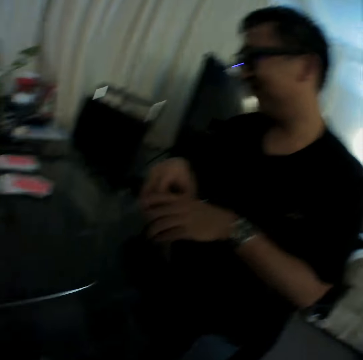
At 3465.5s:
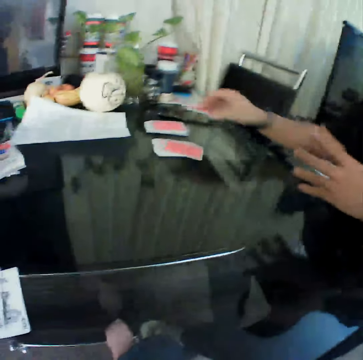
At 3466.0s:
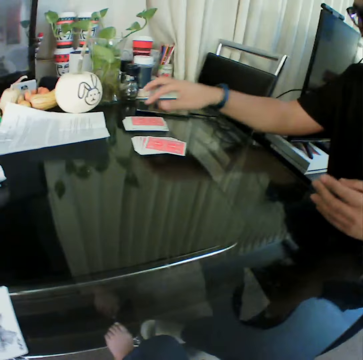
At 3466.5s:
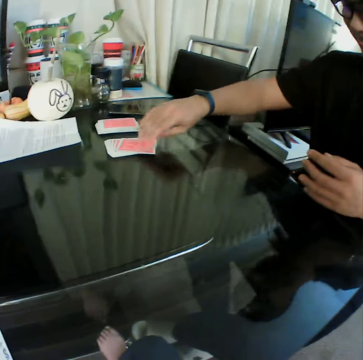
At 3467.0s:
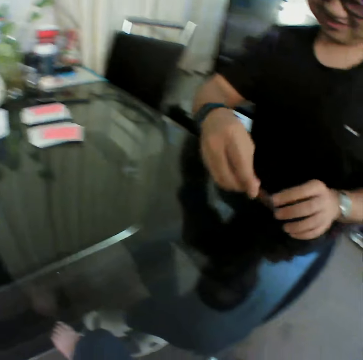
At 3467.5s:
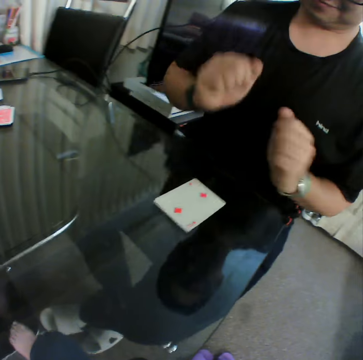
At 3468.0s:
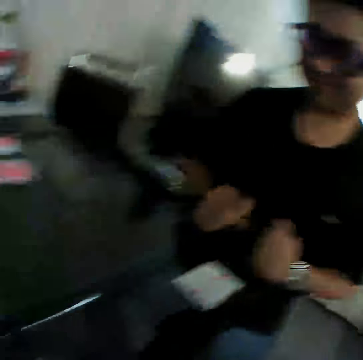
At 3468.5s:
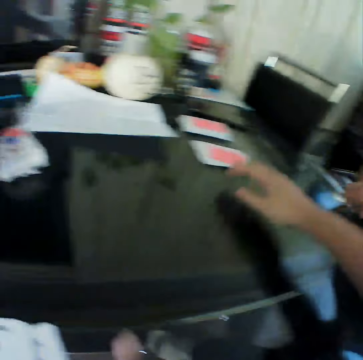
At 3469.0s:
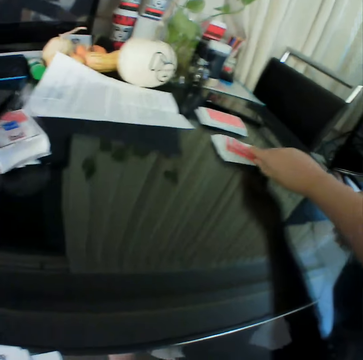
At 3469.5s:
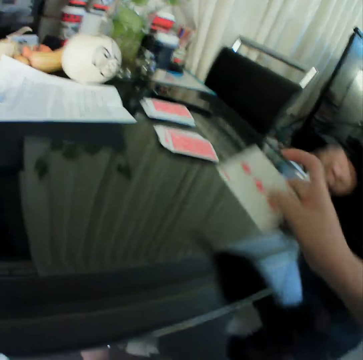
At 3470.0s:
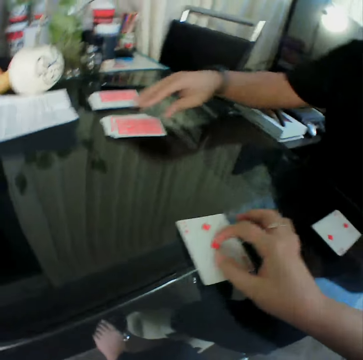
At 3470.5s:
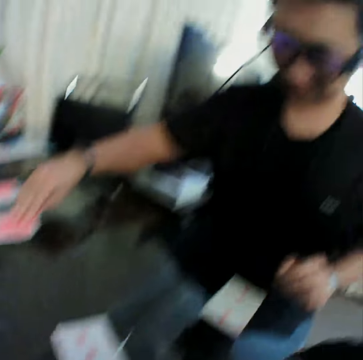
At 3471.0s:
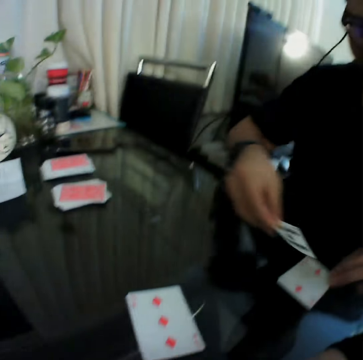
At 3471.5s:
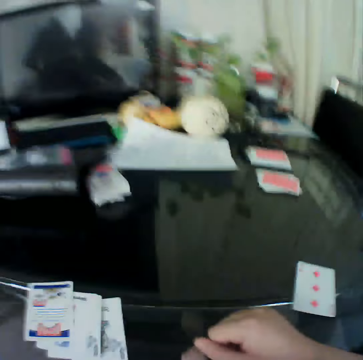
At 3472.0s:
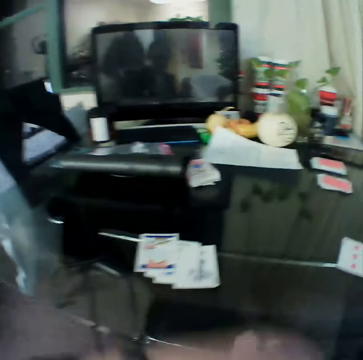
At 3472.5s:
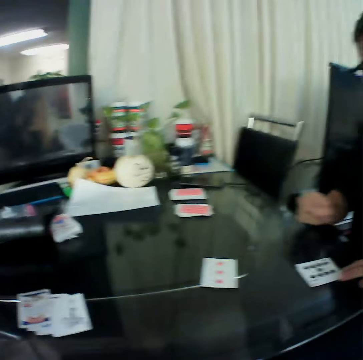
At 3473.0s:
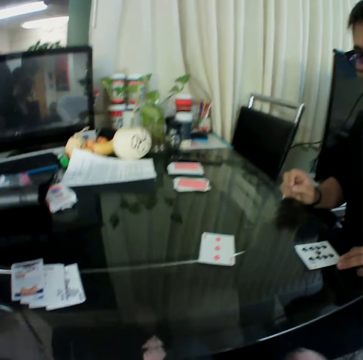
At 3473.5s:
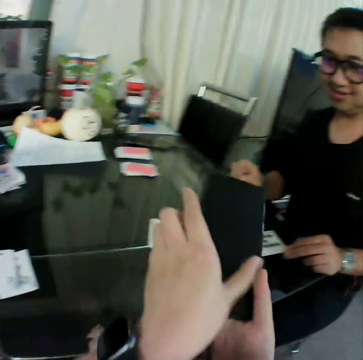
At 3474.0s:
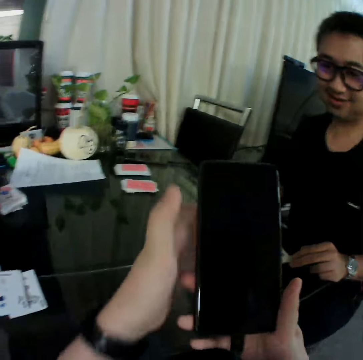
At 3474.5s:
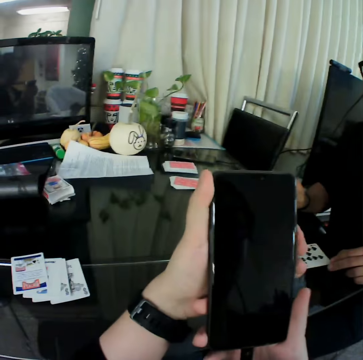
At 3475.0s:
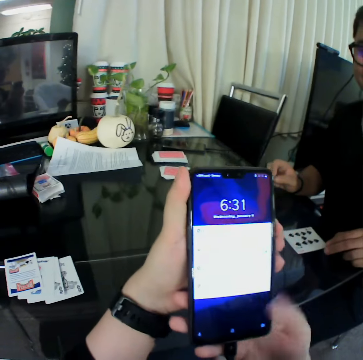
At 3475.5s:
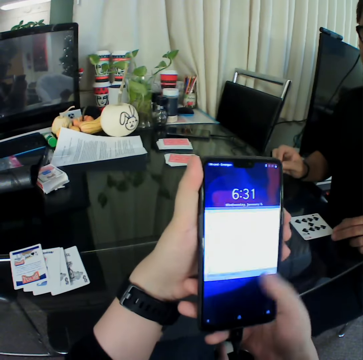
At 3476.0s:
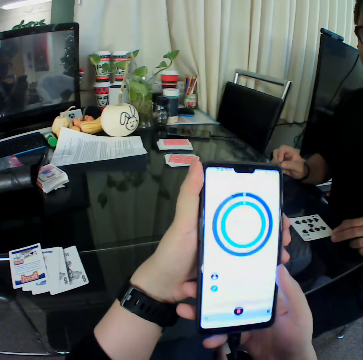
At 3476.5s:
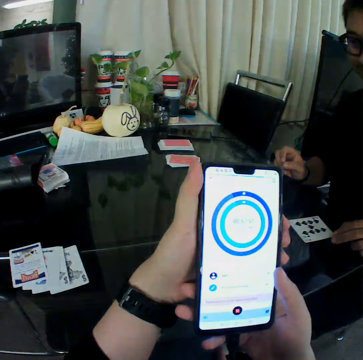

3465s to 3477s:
The man places the cards in his right hand on the table. The man picks a card from the deck of cards on the table with his right hand. The man places the card in his right hand on the table. The camera wearer picks a card from the deck of cards on the table with his right hand. He places the card in his right hand on the table. The man picks a card from the deck of cards on the table with his right hand. The man places the card in his right hand on the table. The camera wearer picks the phone from the table. He operates the phone.

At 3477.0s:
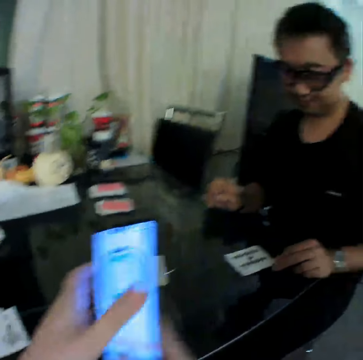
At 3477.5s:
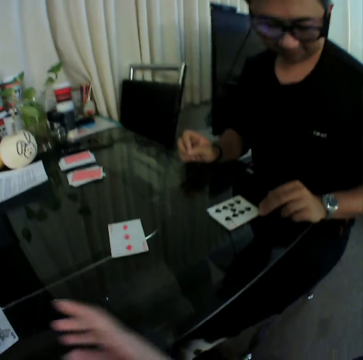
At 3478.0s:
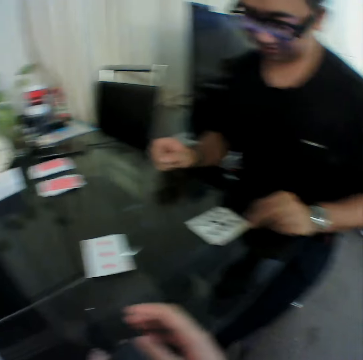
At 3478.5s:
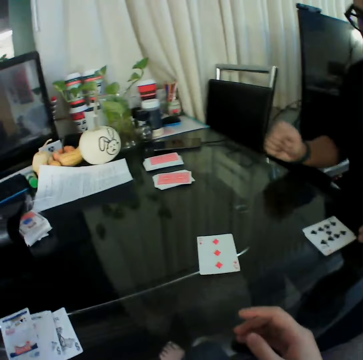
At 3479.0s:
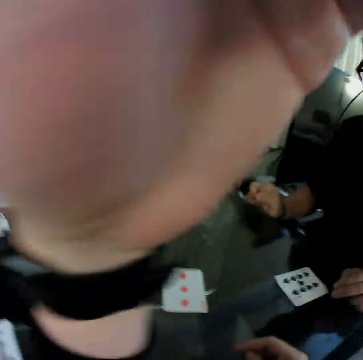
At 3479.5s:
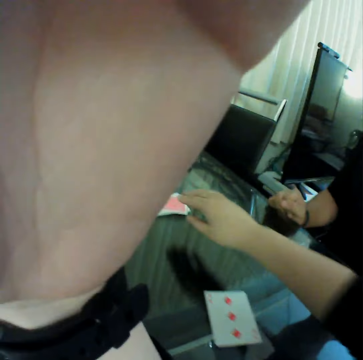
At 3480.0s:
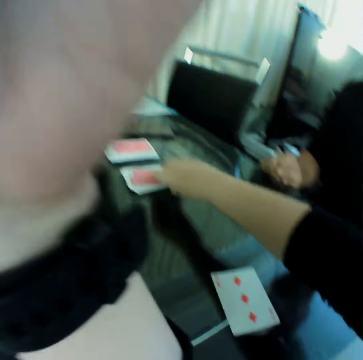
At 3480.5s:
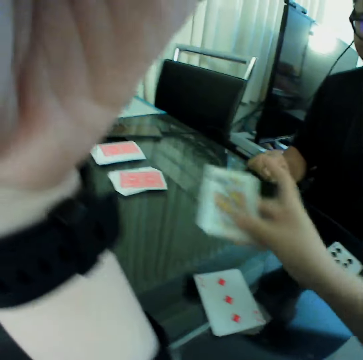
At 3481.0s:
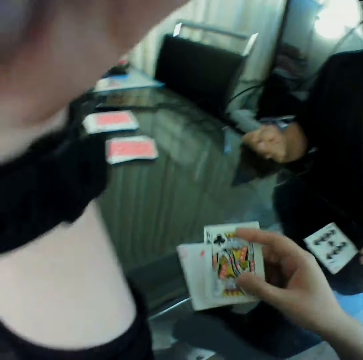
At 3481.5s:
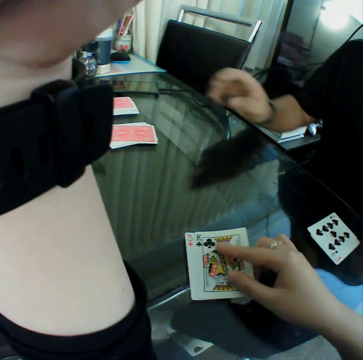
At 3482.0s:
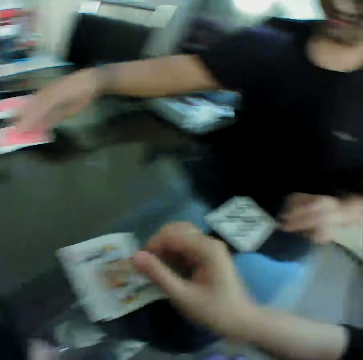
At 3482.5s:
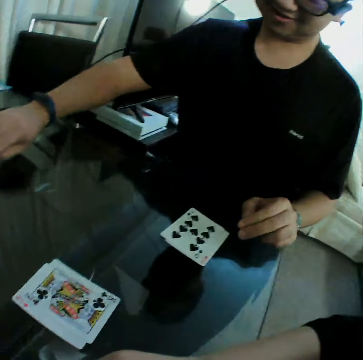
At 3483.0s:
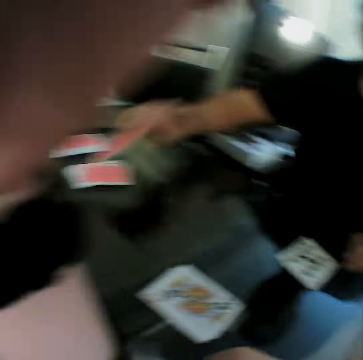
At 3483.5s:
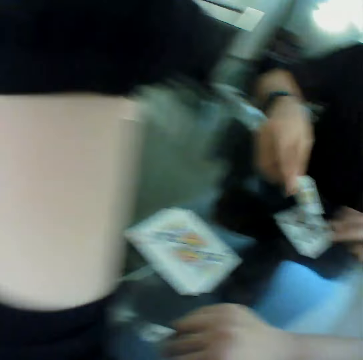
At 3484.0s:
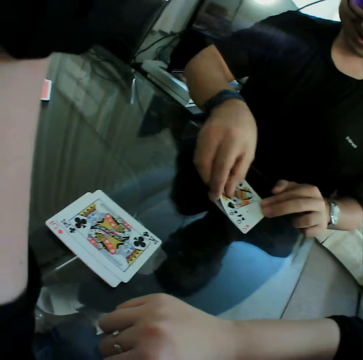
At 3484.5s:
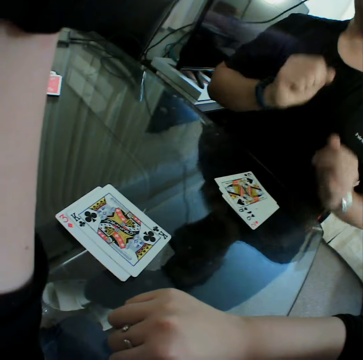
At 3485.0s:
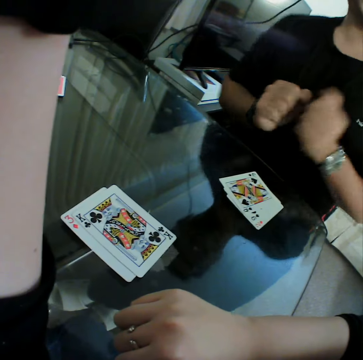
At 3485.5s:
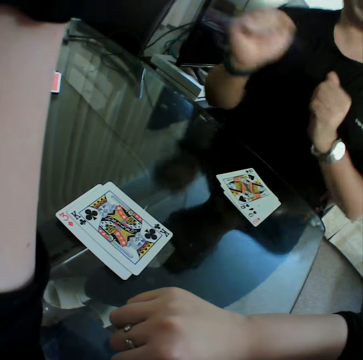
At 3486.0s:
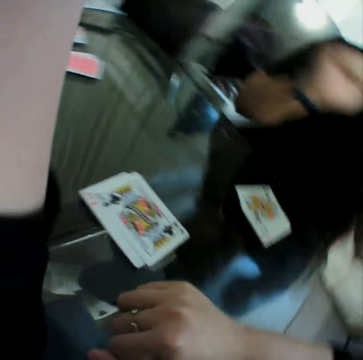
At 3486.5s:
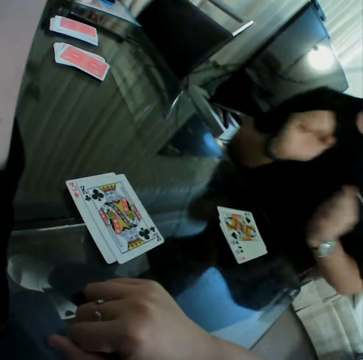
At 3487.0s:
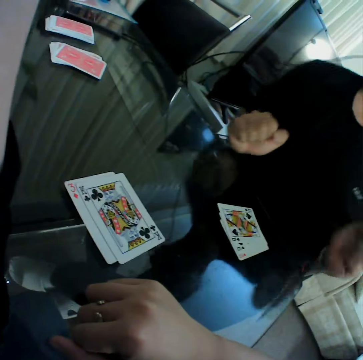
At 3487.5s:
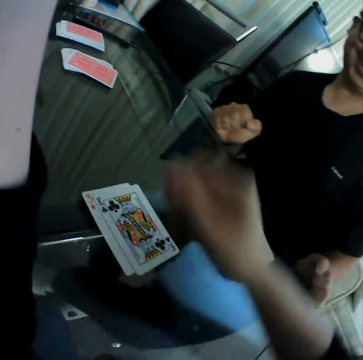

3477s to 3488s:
The camera wearer places the phone on the table with the left hand. A man moves a hand. The camera wearer moves a hand. He picks a card from the deck of cards on the table with his right hand. He places the card in his right hand on the table. The man picks a card from the deck of cards on the table with his right hand, and places the card in his right hand on the table. The man moves a bit.

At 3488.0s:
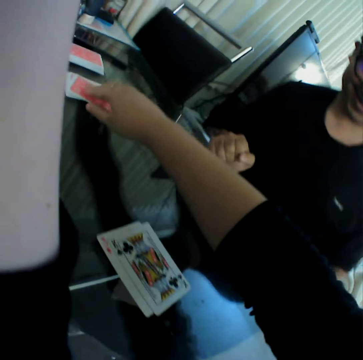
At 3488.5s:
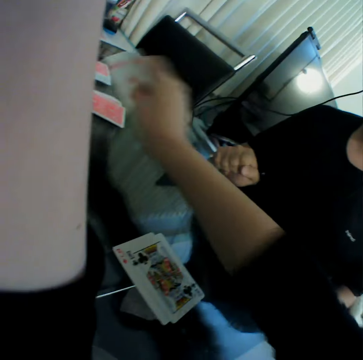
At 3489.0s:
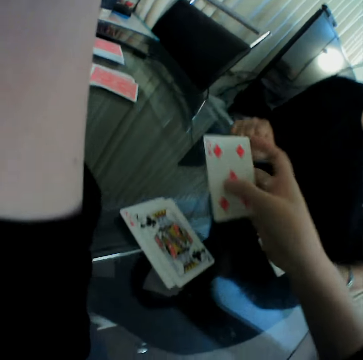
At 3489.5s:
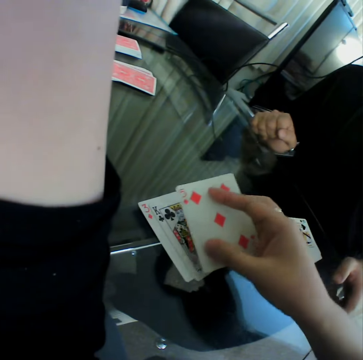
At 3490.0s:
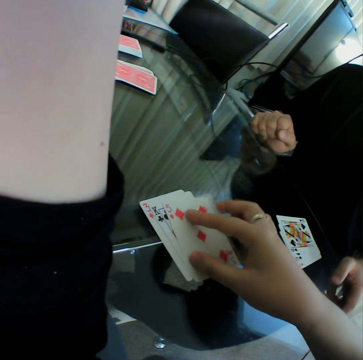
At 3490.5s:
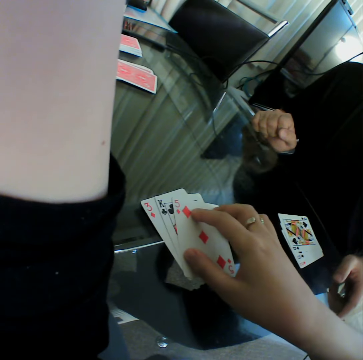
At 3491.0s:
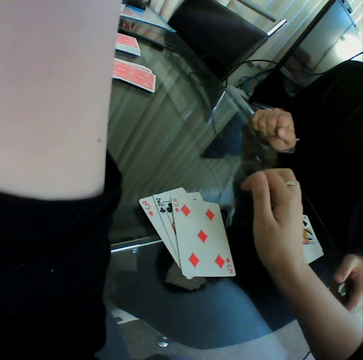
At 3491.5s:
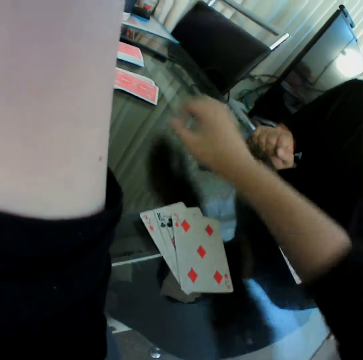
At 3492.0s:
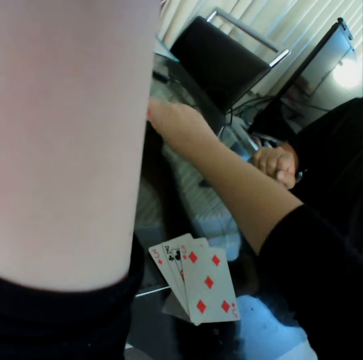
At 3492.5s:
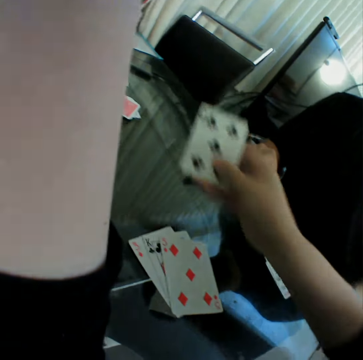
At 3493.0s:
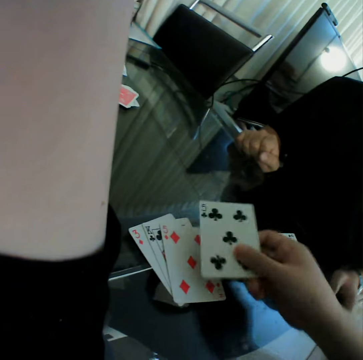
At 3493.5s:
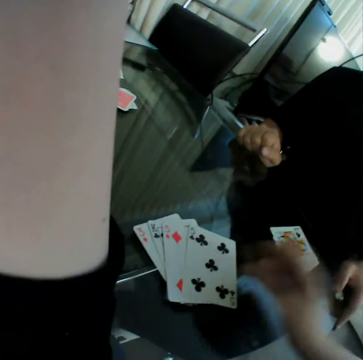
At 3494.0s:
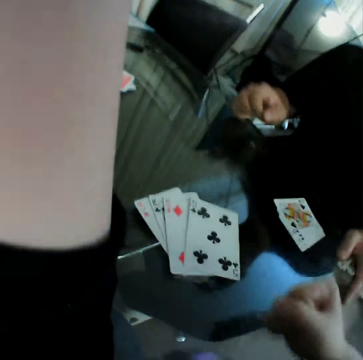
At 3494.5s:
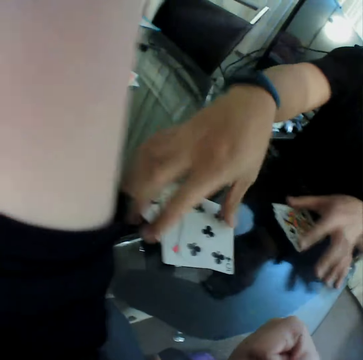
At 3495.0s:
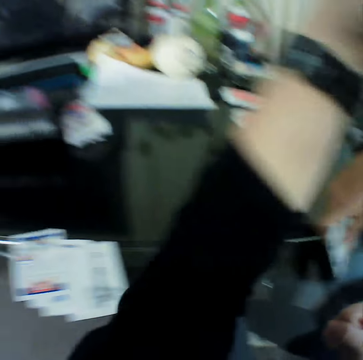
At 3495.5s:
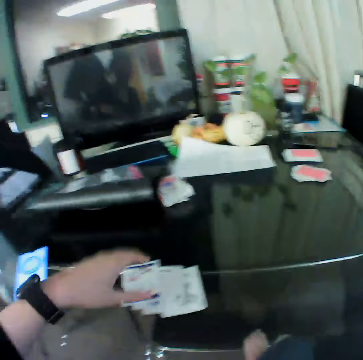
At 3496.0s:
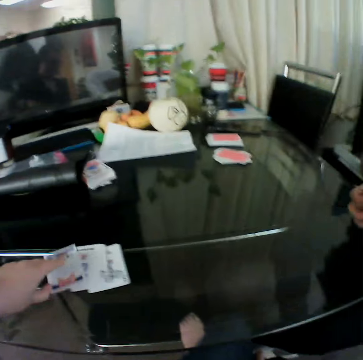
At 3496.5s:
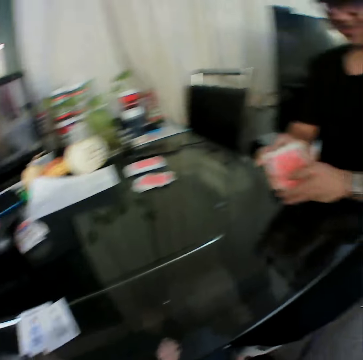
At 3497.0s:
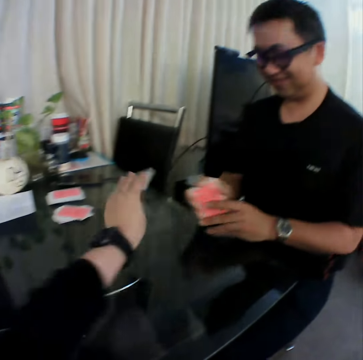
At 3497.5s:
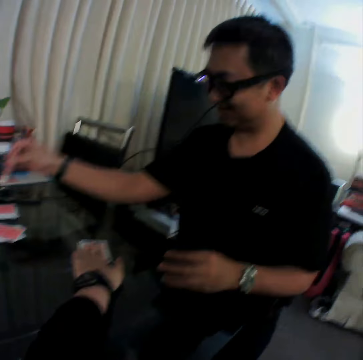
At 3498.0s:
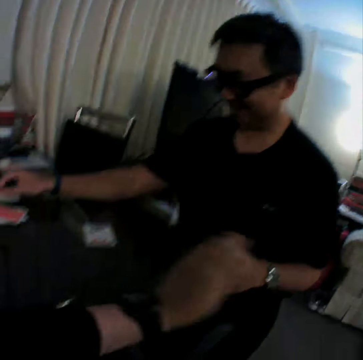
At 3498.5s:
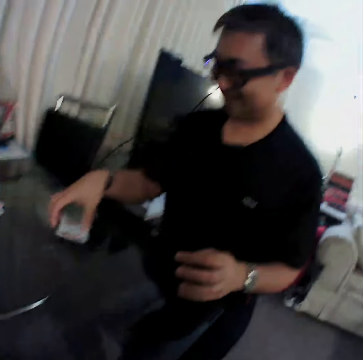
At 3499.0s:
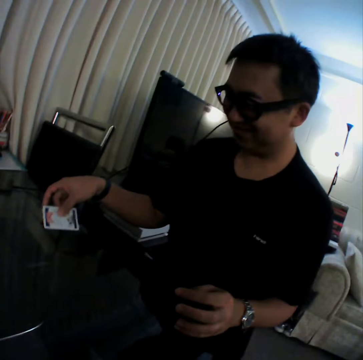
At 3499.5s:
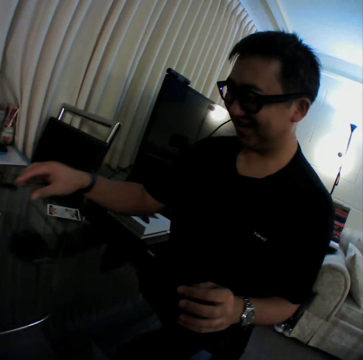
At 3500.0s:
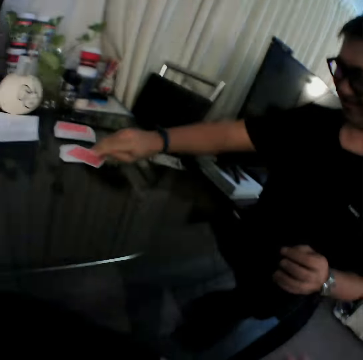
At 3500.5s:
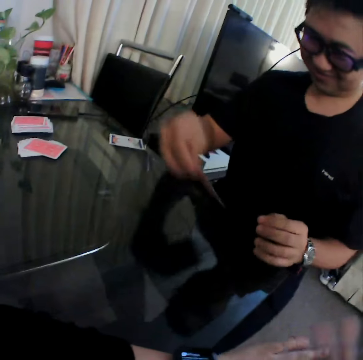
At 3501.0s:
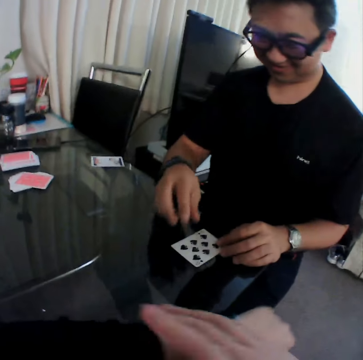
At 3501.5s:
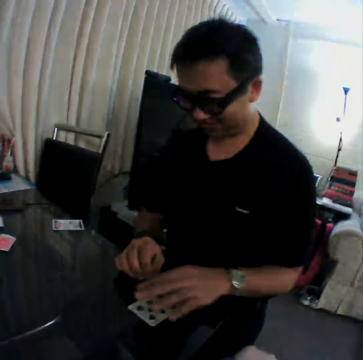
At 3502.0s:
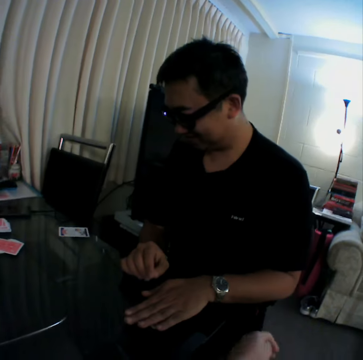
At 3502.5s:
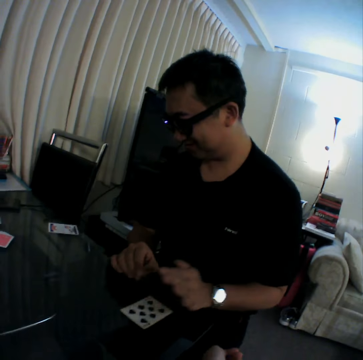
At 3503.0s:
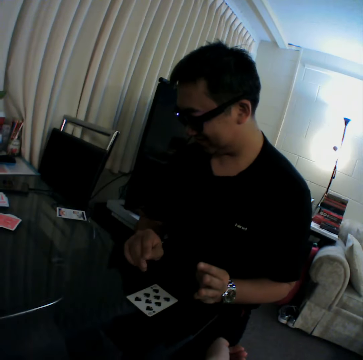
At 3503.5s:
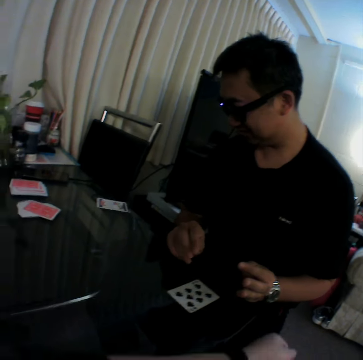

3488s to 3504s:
The camera wearer picks a card from the deck of cards on the table with his right hand. He places the card in his right hand on the table. He picks a card from the deck of cards on the table with his right hand. He places the card in his right hand on the table. He hits the table with the right hand. A man picks the card from the table with his right hand. The camera wearer picks a card from the table with his left hand. He places the card in his left hand on the table. The man picks a card from the table with the right hand, and moves the card on the table with the right hand. The man picks a card from the deck of cards on the table with his right hand, and places the card in his right hand on the table. The man does something.
